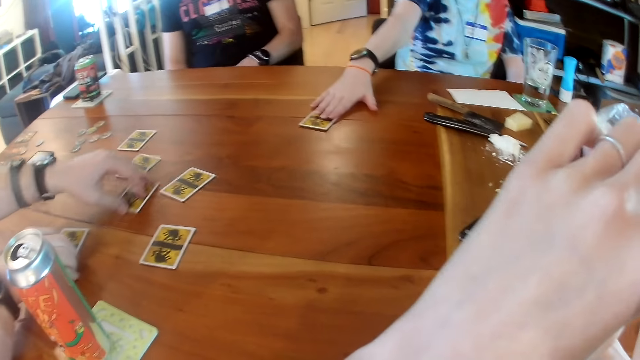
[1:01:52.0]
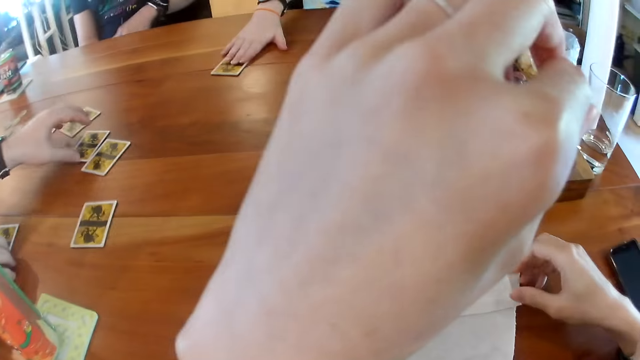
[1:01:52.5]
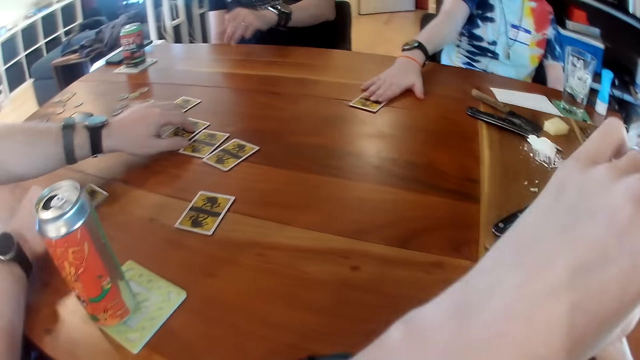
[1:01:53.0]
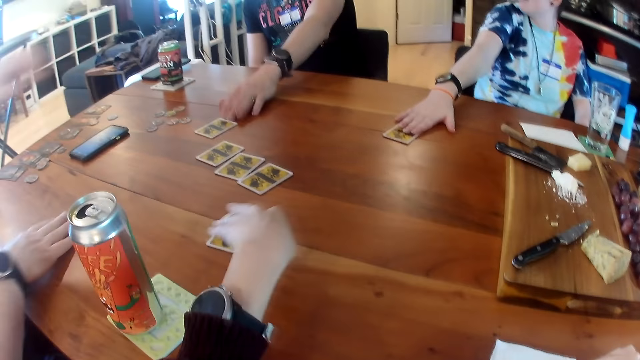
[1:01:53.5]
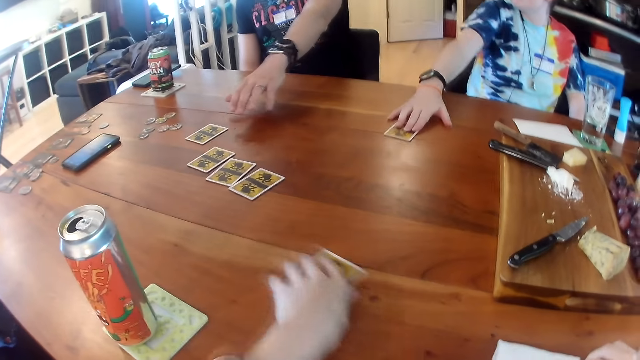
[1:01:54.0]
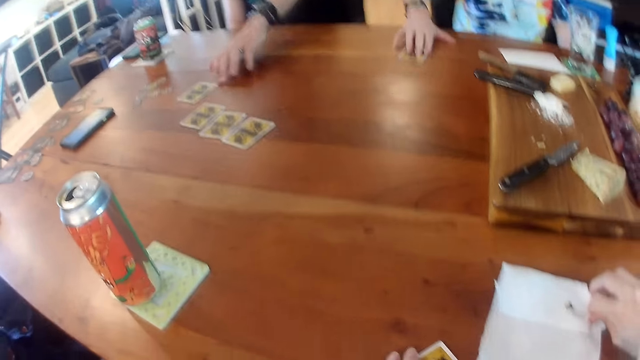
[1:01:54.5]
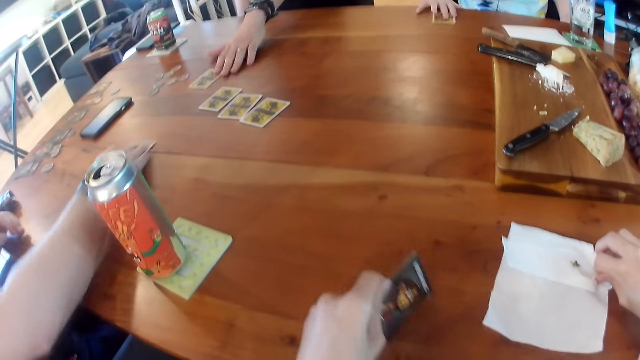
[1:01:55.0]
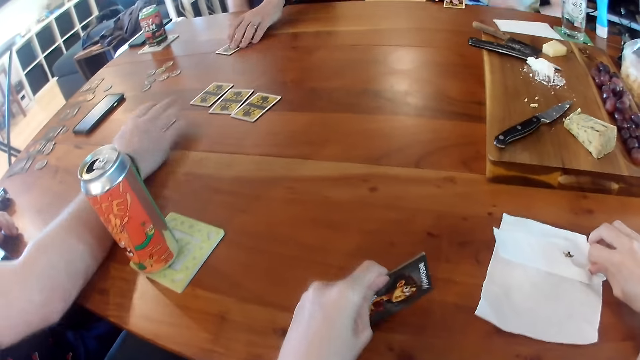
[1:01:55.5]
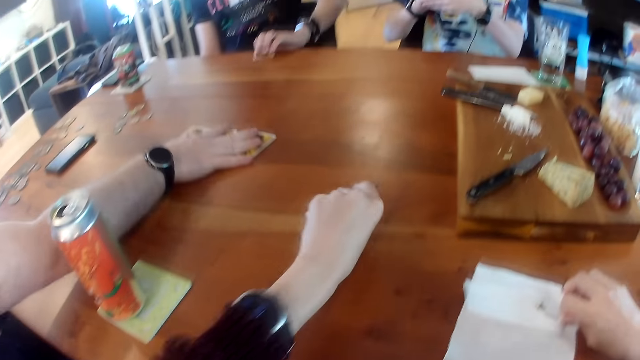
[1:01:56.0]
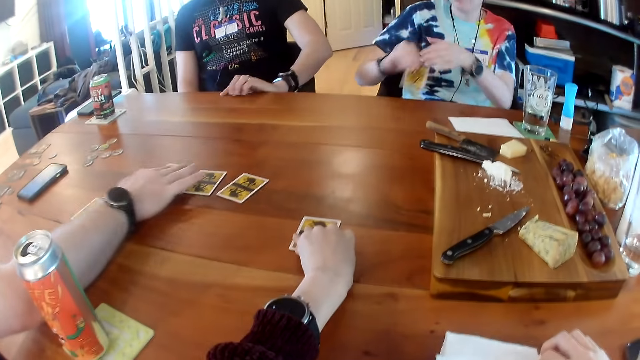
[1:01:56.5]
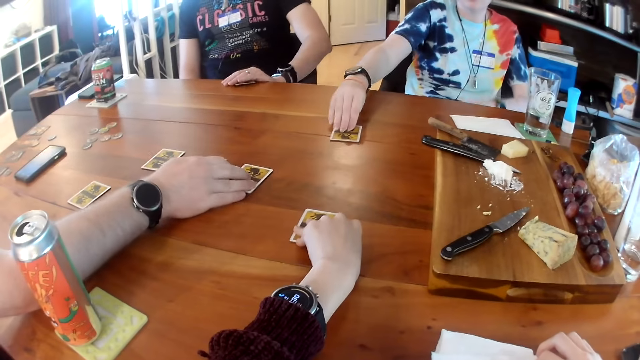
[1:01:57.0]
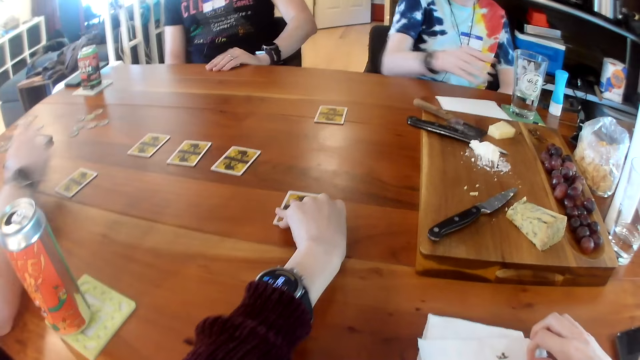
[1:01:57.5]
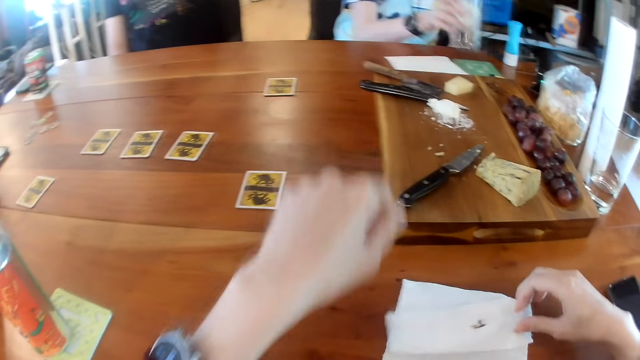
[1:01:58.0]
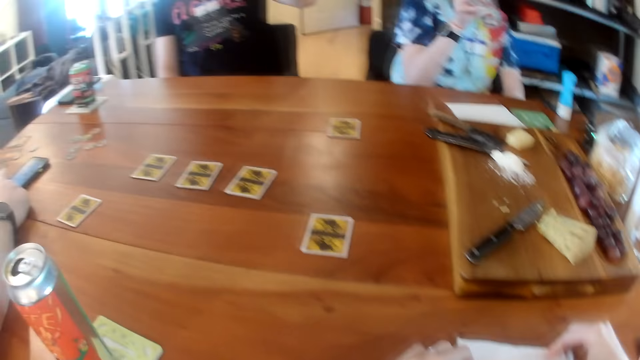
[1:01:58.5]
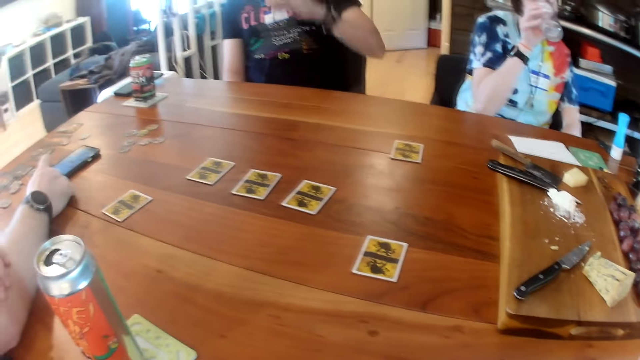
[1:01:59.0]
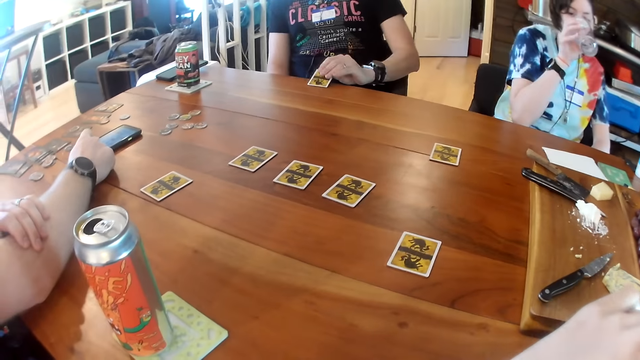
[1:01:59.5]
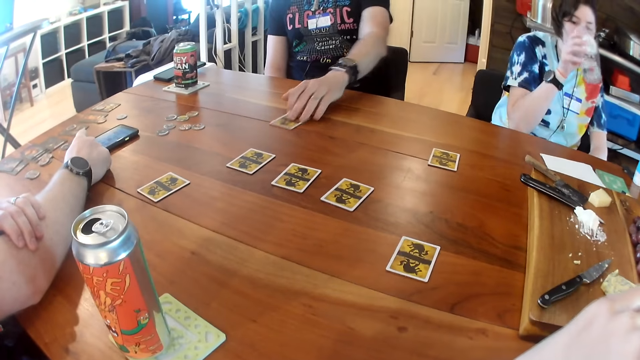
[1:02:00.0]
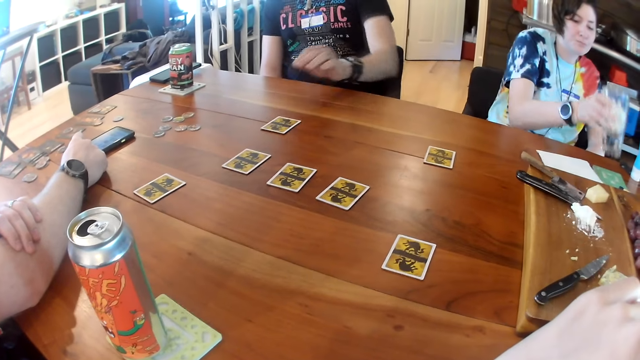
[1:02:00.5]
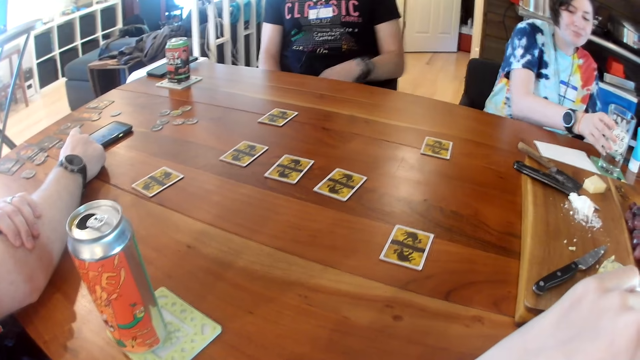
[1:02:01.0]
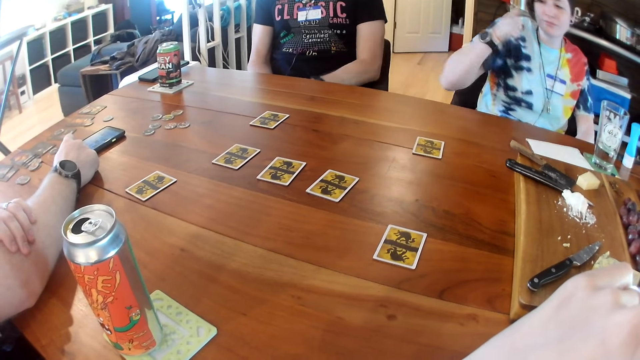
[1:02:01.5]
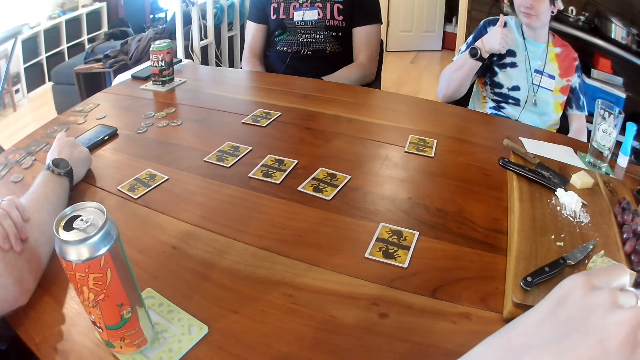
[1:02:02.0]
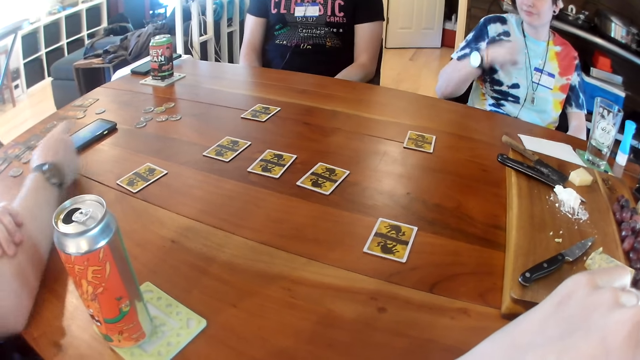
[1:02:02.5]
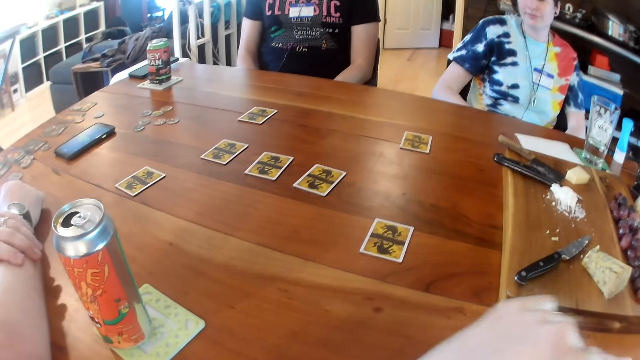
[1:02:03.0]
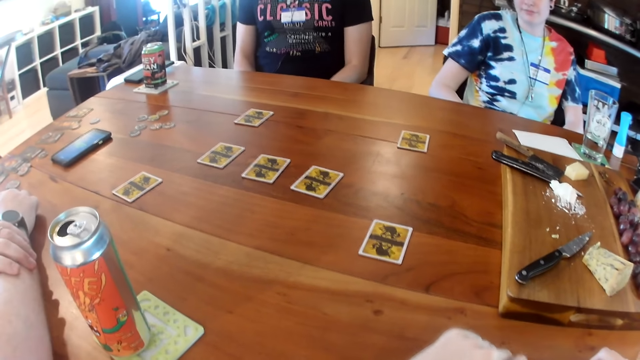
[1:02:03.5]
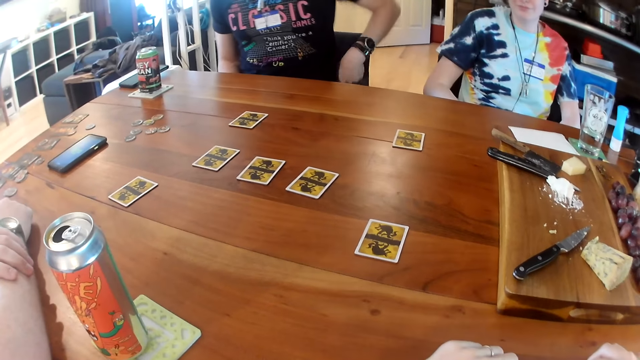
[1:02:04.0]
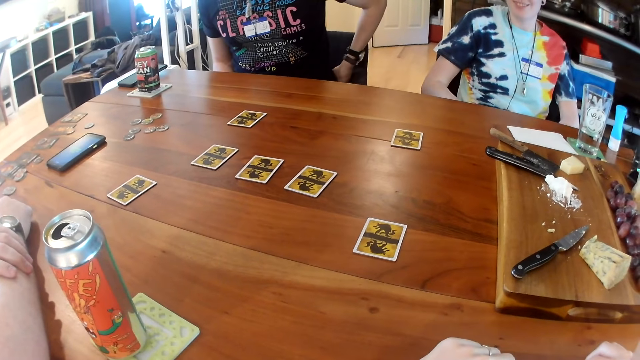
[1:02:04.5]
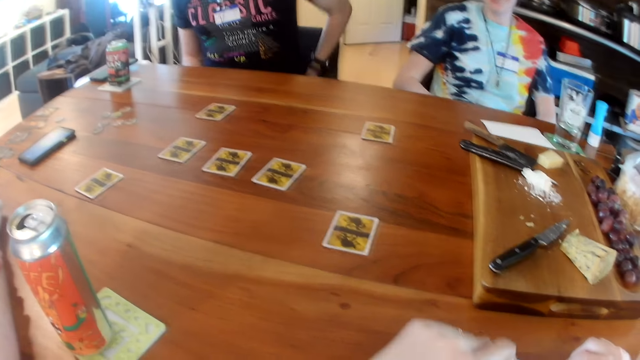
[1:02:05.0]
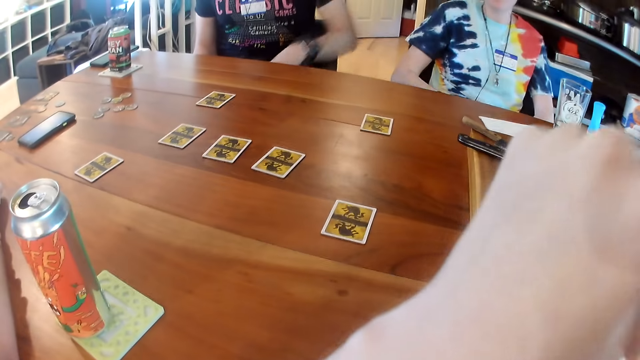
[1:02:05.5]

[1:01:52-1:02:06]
A man places a card on the table with his left hand. He takes a card from the table with his right hand and adjusts the cards on the table with his left hand. The camera wearer takes the card from the table with her left hand. She moves the card on top of the table with her hand. Another man takes the card from the table with his left hand. The first man places a card on the table with his right hand. He adjusts the cards on the table with his right hand. The camera wearer places the card in her left hand on the table. A woman places the card in her right hand on the table. The woman takes the cup from the table with her right hand. The camera wearer removes her hand from the card on the table. The woman drinks from the cup in her right hand. The other man drops the card in his right hand on the table. The first man interacts with the people on the table. The other man pushes the card to the center of the table with his left hand. The woman drops the cup in her right hand on the table. The first man operates the phone on the table with his right hand. He removes his hand from the phone on top of the table.

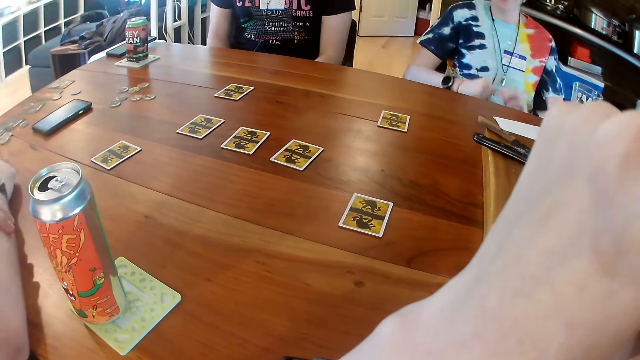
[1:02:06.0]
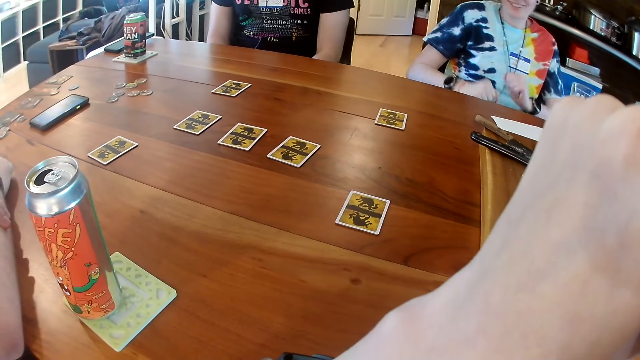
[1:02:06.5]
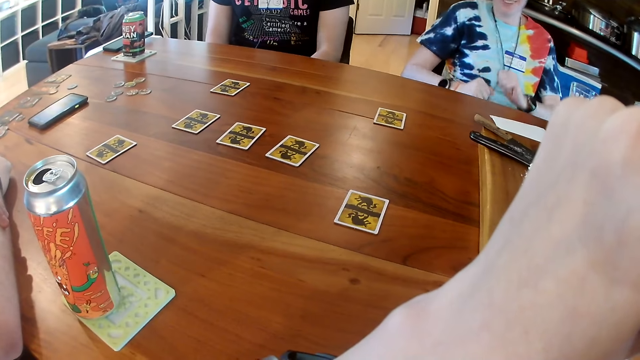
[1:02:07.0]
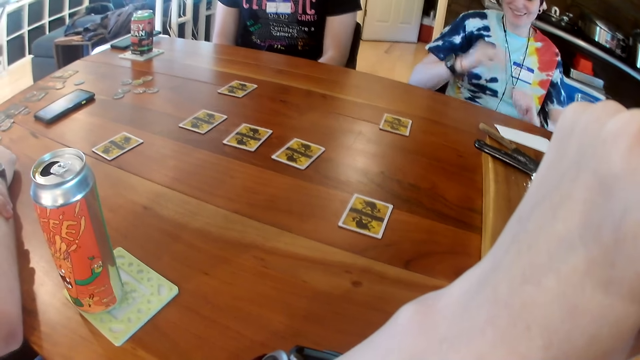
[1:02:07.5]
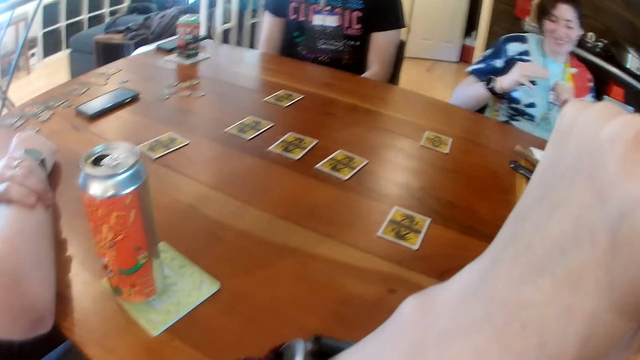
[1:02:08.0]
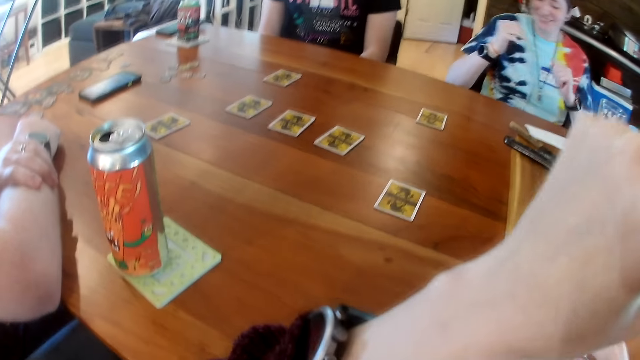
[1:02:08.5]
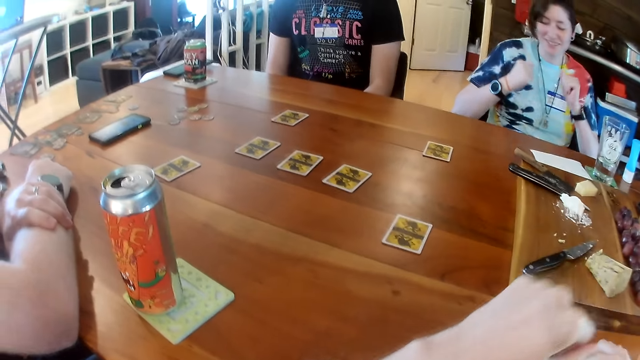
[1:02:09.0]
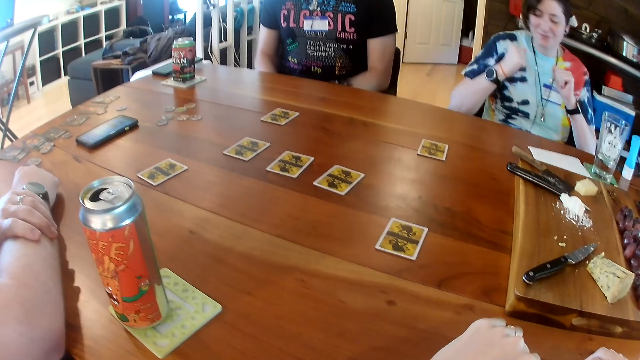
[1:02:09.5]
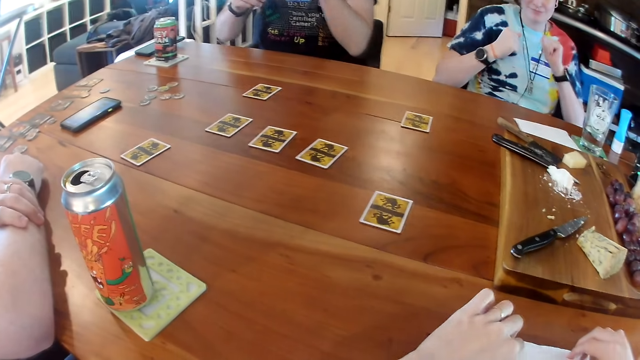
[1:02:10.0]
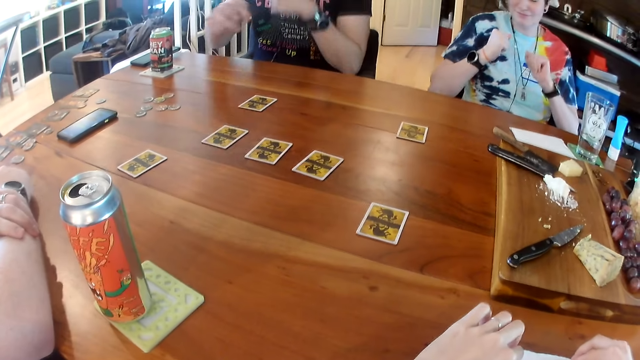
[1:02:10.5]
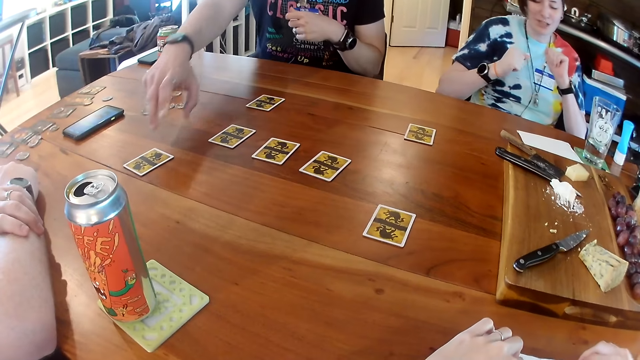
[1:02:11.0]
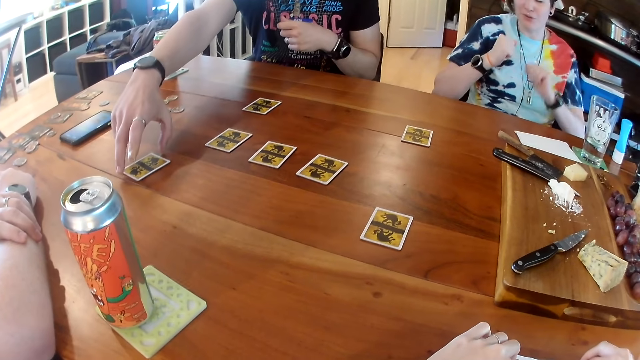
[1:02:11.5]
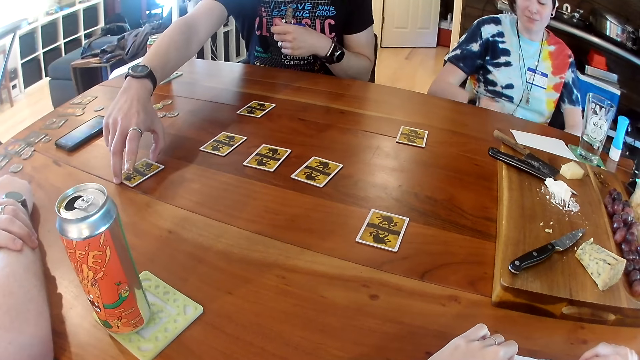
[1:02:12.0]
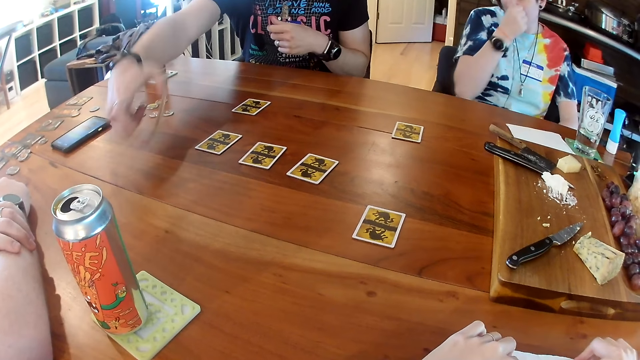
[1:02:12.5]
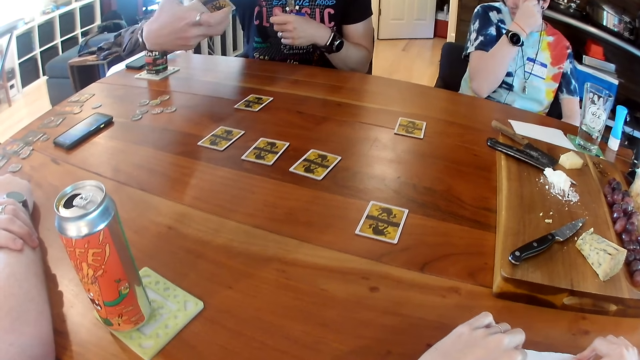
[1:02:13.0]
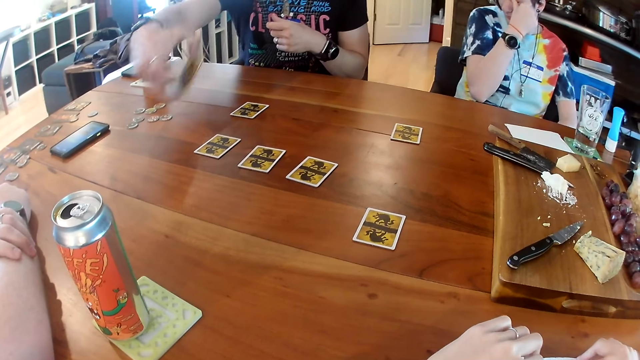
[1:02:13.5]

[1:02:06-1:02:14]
A woman dances while seated on the chair. A man picks up a card from the table with his right hand. He looks at the card in his hand.
